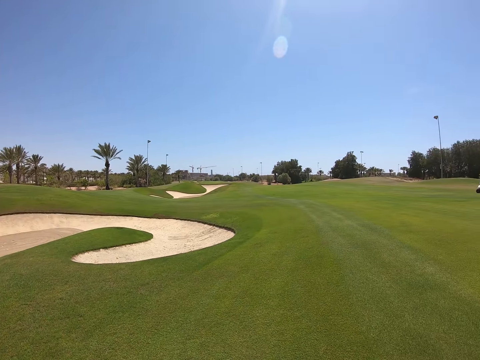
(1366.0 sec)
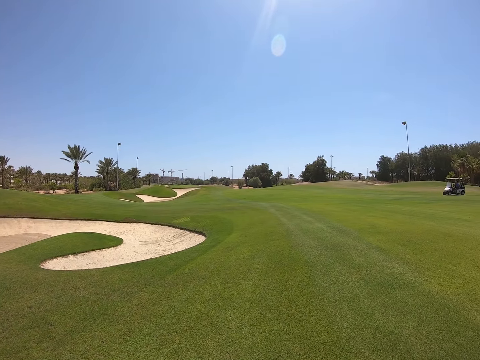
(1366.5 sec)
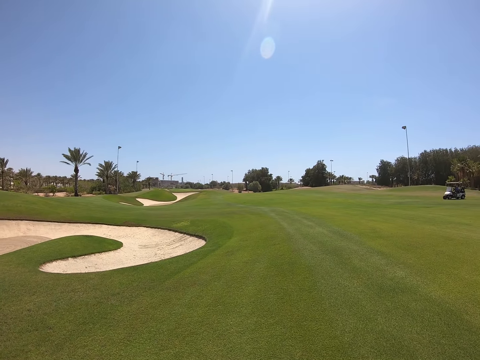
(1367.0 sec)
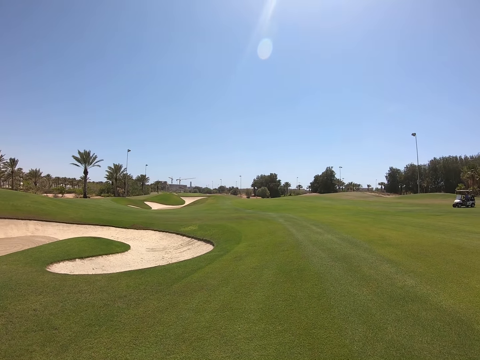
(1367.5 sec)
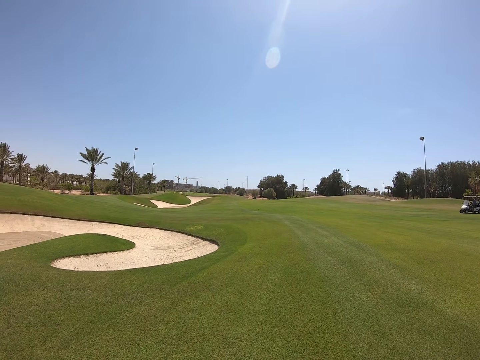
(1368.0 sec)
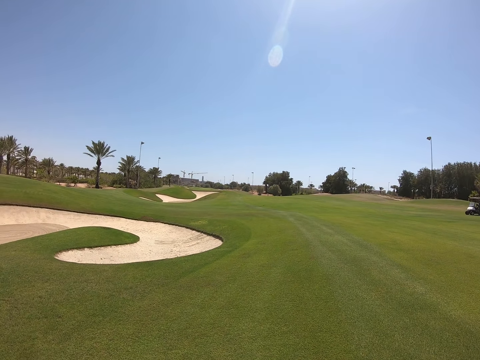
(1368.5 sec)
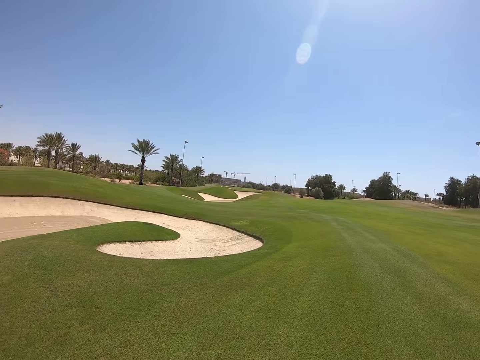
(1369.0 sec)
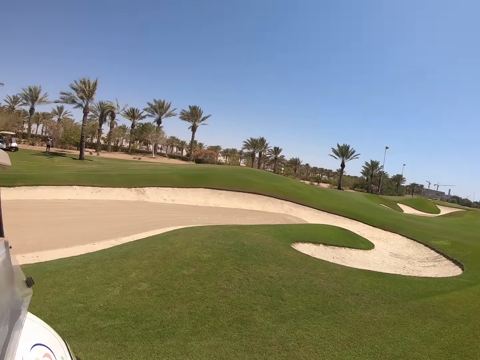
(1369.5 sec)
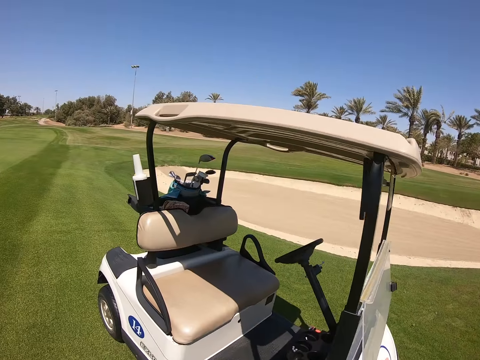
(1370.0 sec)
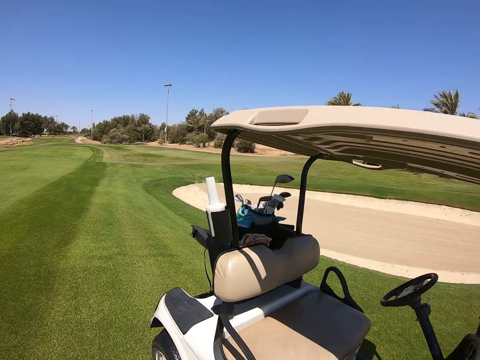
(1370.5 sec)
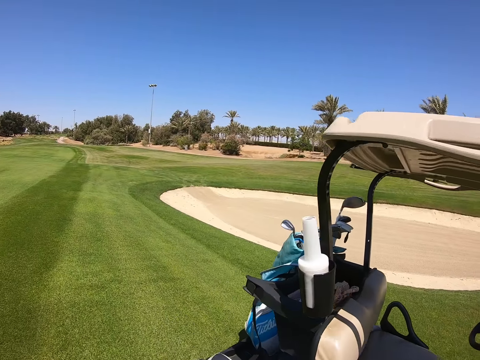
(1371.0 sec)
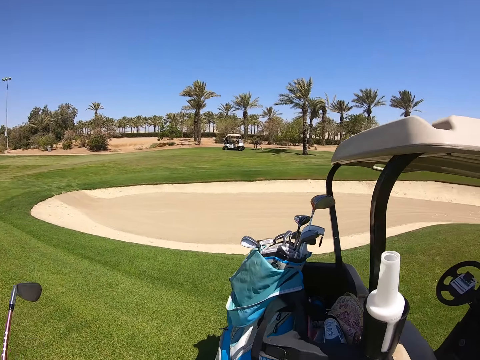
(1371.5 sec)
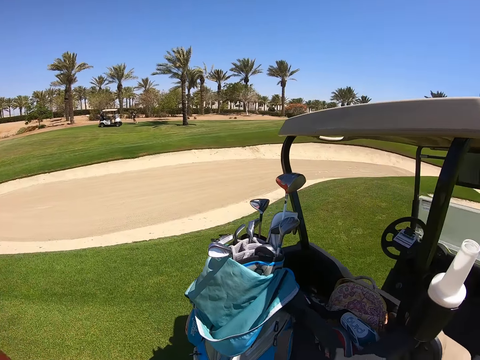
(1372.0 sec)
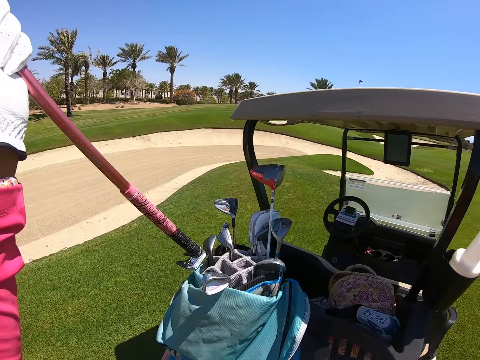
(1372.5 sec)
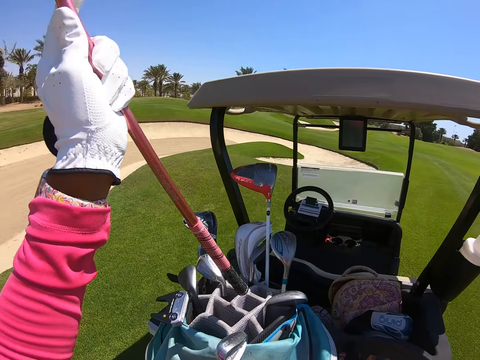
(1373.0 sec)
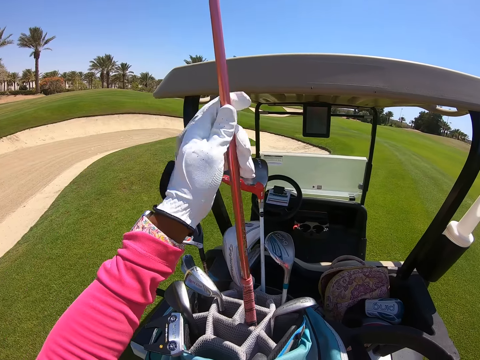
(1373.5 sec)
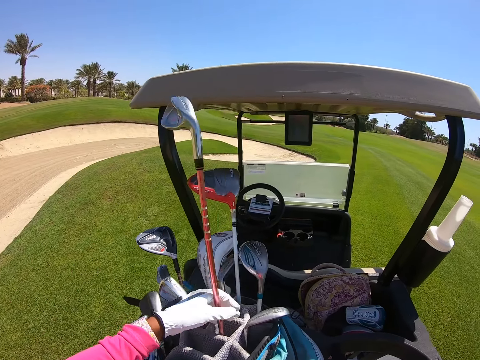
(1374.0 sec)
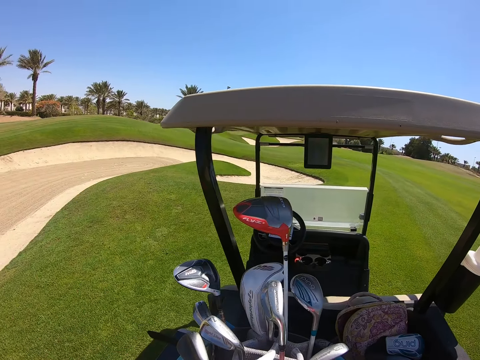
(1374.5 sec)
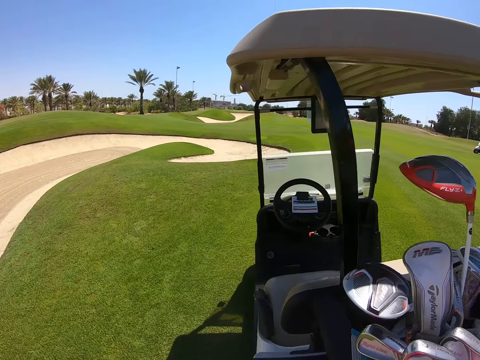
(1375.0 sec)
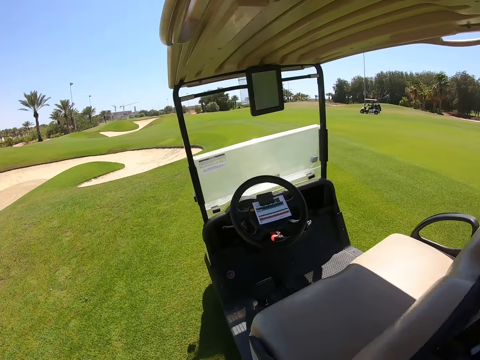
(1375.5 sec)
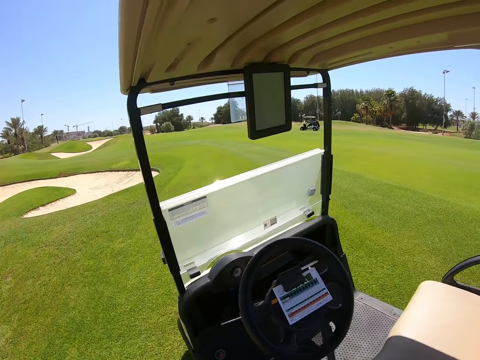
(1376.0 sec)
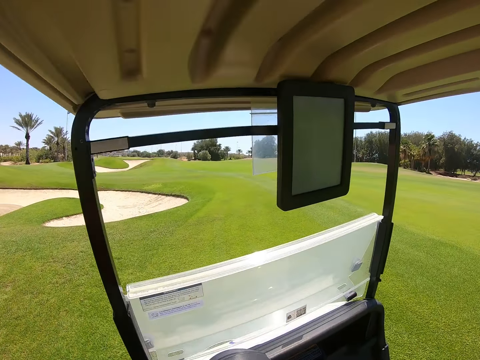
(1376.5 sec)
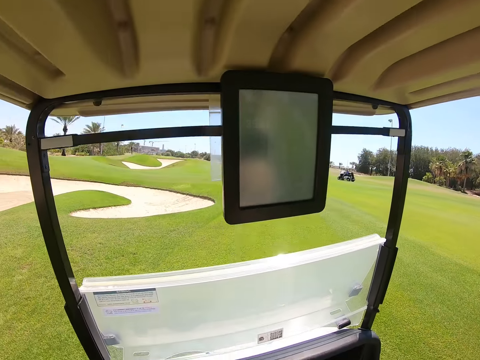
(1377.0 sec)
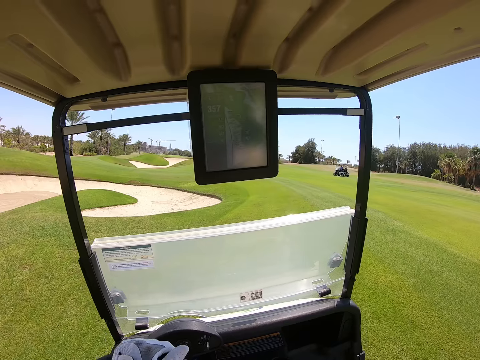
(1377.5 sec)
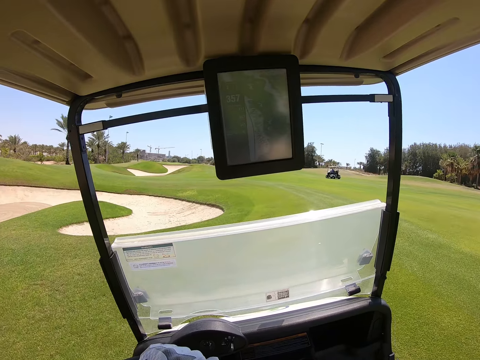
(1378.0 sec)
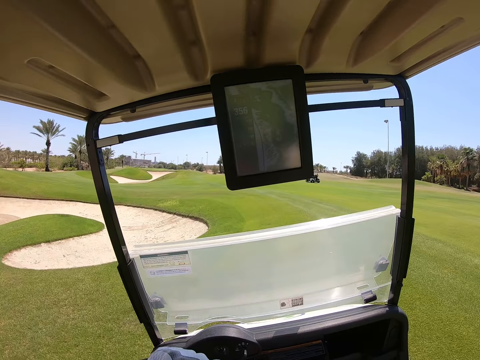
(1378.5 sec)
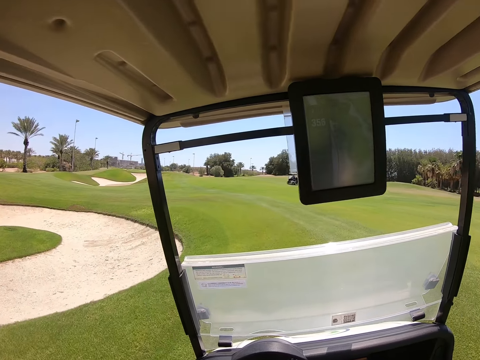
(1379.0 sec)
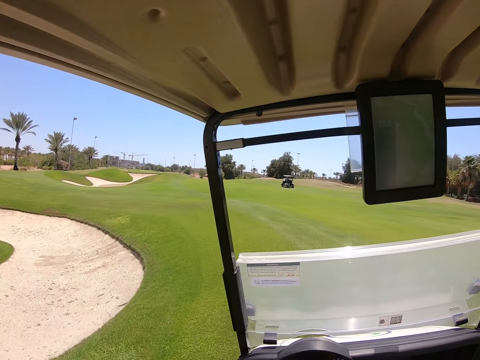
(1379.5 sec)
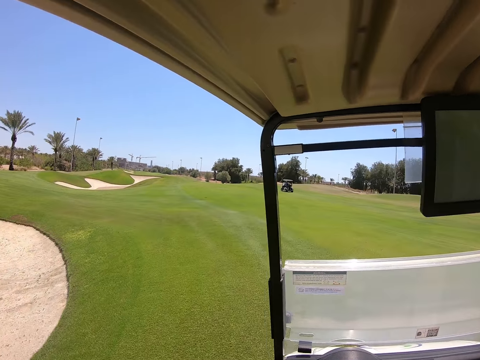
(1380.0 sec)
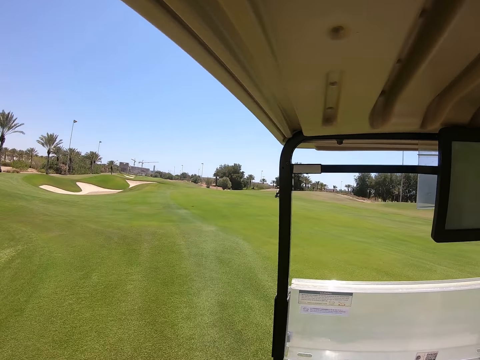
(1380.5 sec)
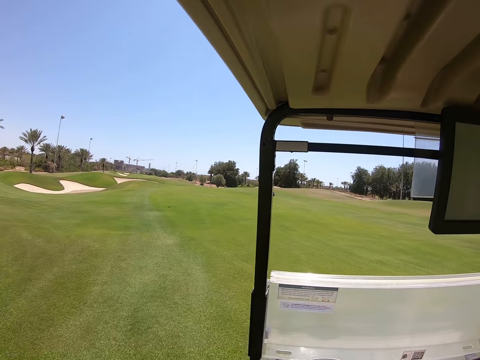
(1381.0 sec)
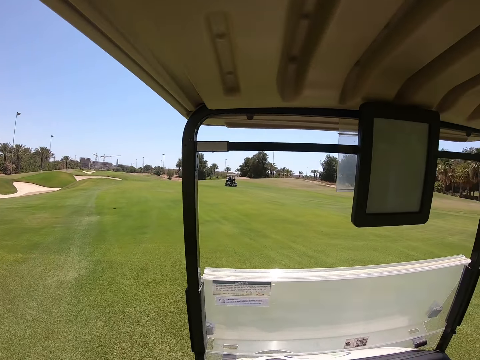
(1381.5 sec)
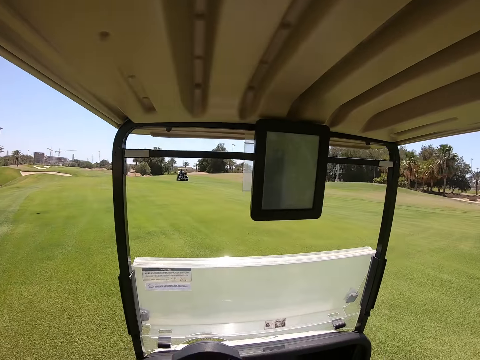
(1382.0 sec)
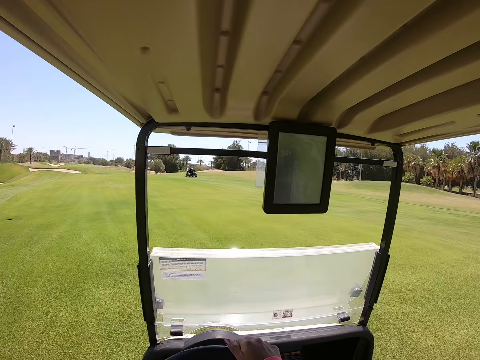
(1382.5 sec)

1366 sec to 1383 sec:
The camera wearer puts the golf club in the golf cart bag. They sit. They drive the golf cart in the golf course.

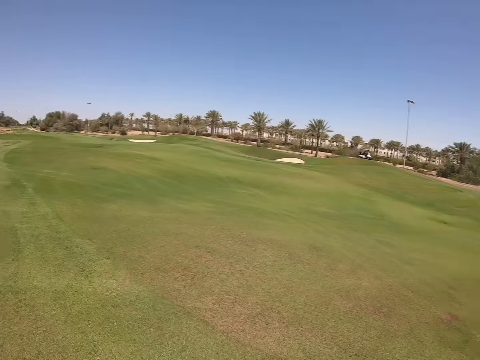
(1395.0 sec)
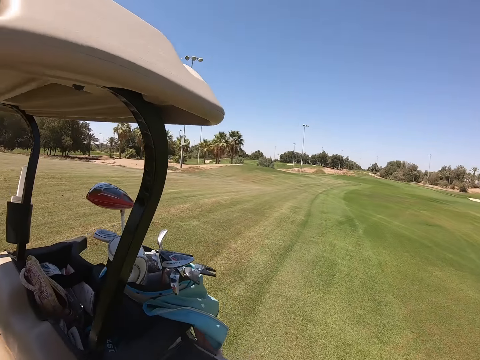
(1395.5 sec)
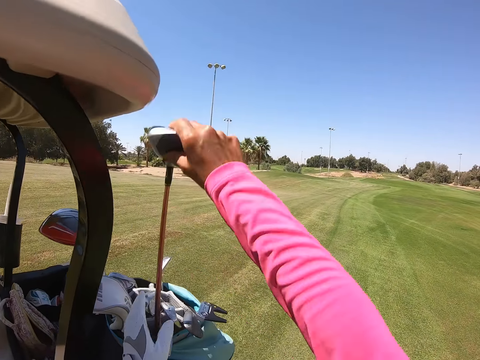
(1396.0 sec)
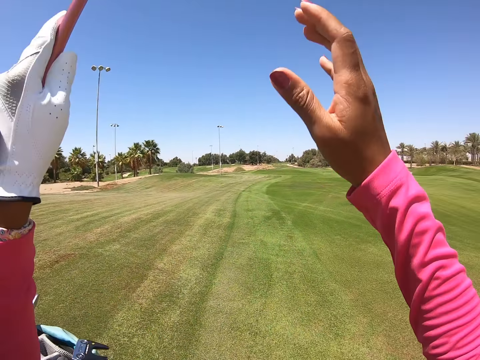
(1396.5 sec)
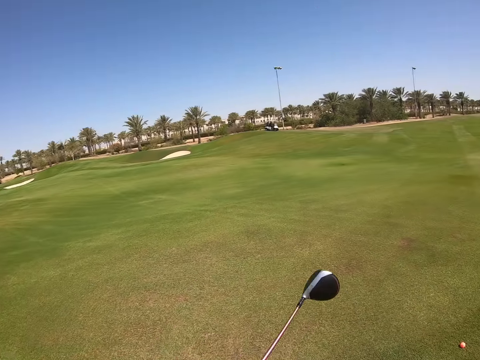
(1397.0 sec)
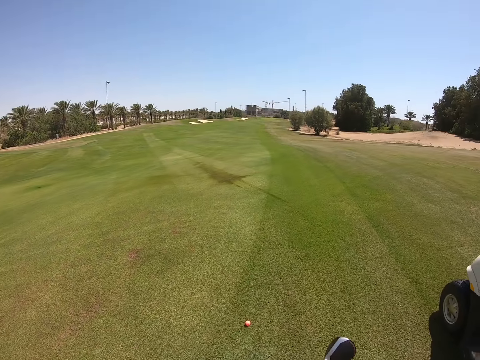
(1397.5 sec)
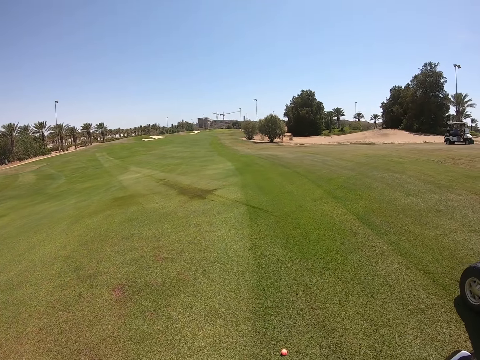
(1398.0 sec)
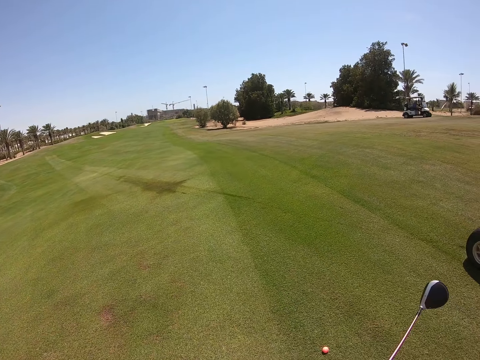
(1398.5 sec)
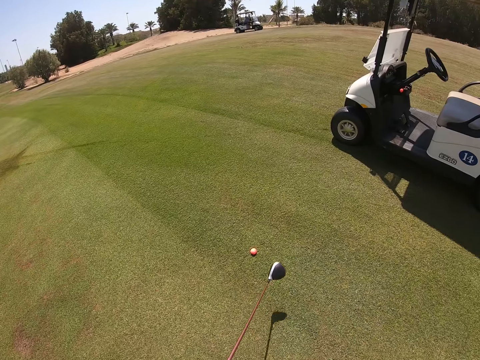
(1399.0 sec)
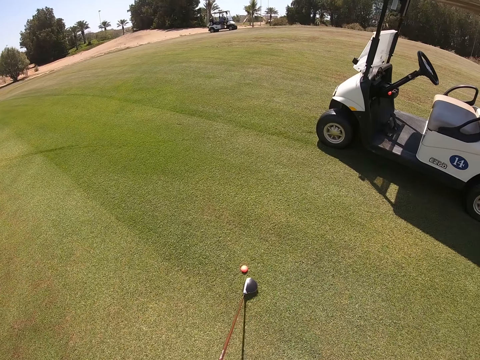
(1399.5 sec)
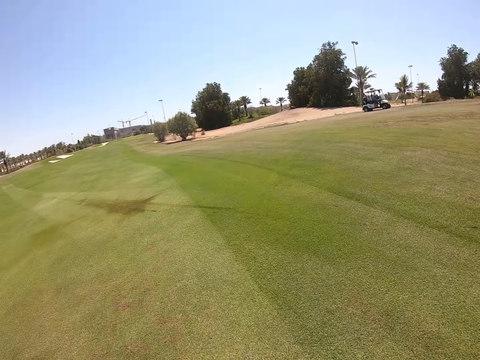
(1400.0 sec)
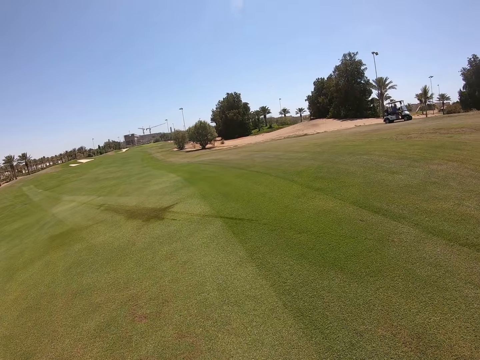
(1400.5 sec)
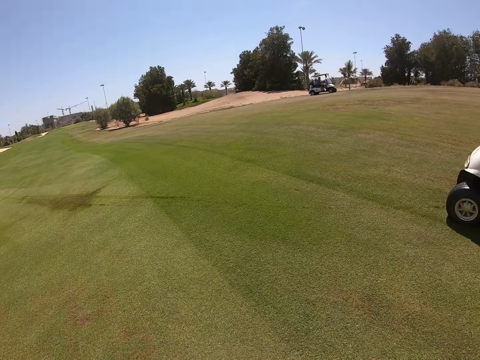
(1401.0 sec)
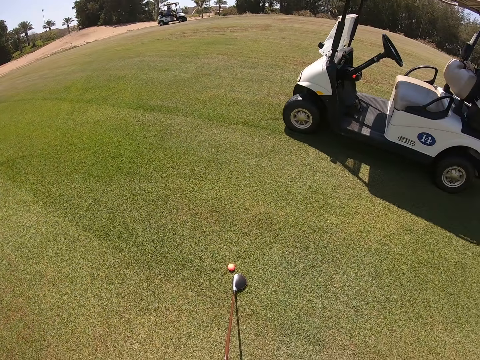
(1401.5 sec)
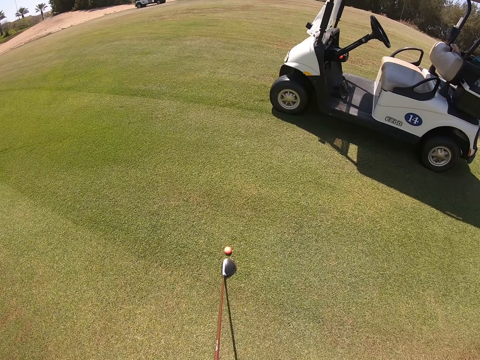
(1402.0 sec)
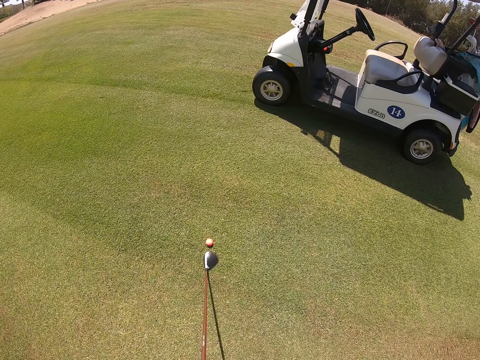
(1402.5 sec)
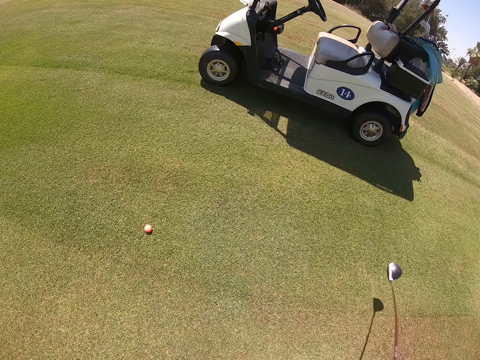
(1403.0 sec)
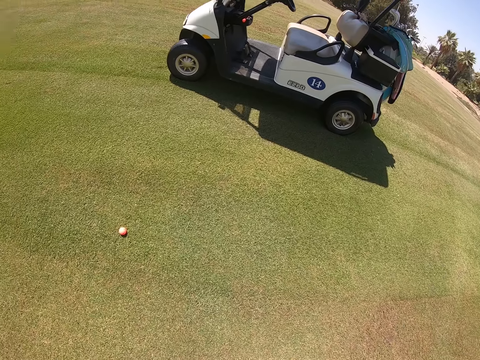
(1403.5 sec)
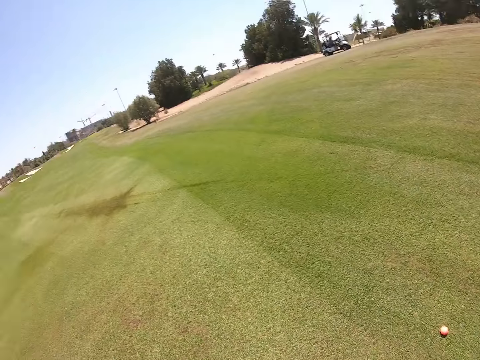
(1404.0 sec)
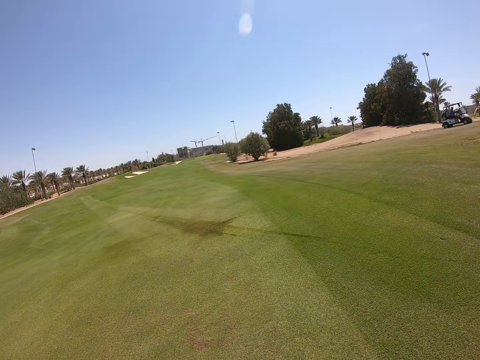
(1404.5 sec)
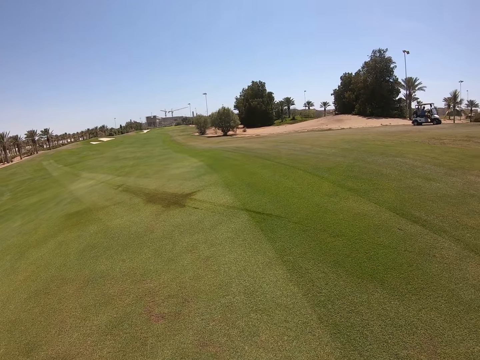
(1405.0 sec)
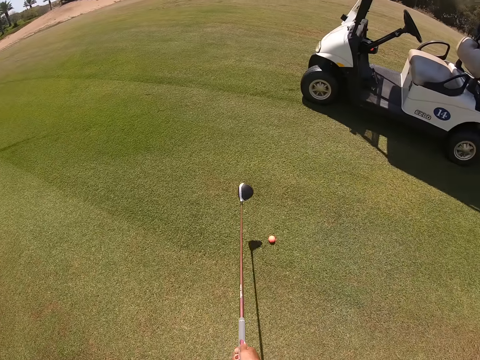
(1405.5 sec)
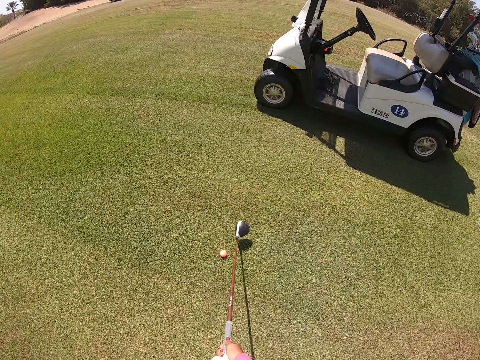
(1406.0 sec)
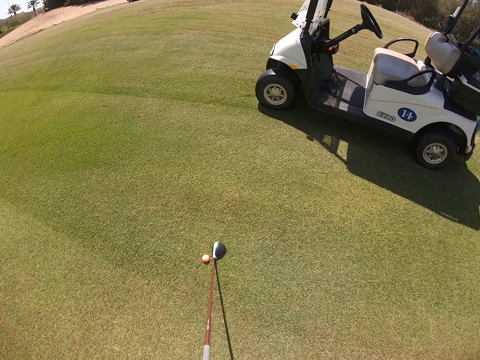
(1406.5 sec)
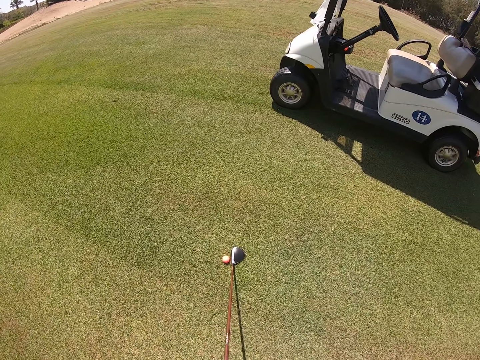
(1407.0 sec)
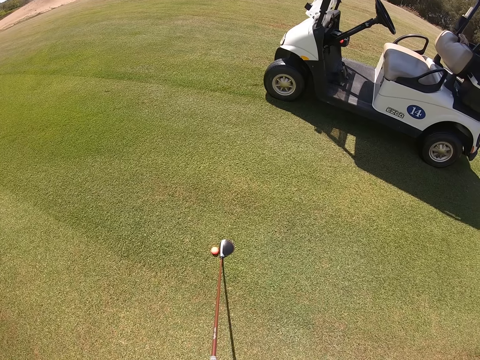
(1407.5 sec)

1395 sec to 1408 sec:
The camera wearer takes a golf wood. They play.
